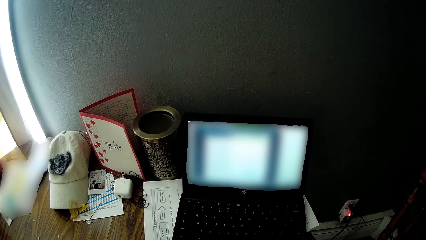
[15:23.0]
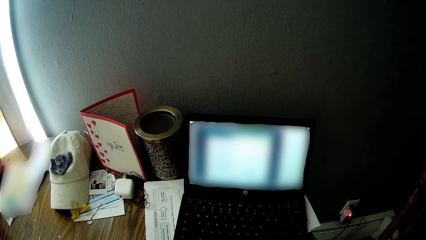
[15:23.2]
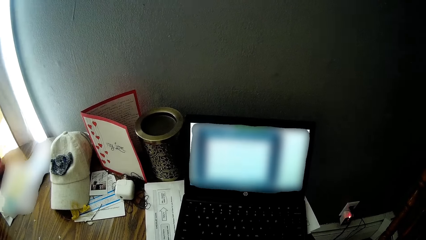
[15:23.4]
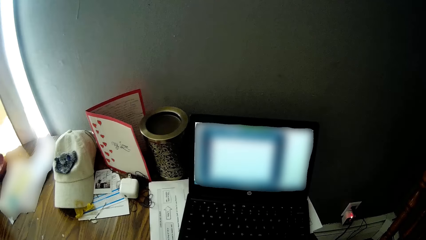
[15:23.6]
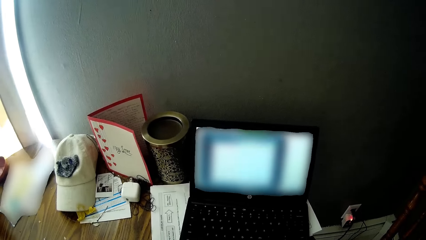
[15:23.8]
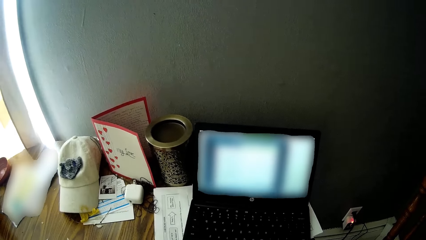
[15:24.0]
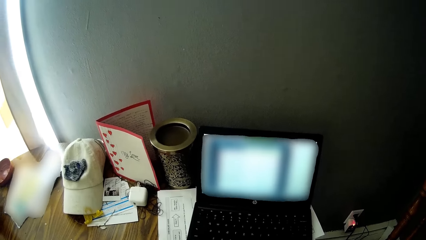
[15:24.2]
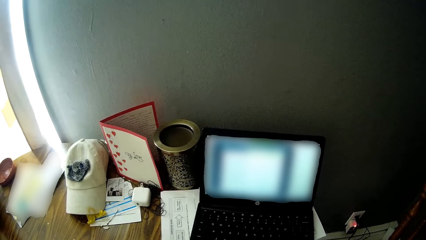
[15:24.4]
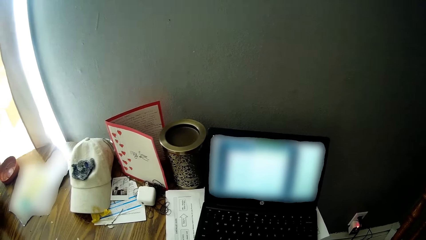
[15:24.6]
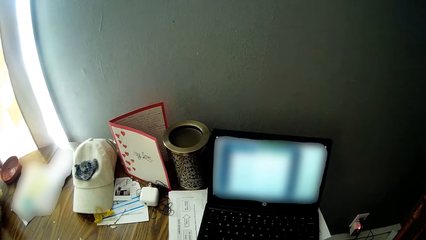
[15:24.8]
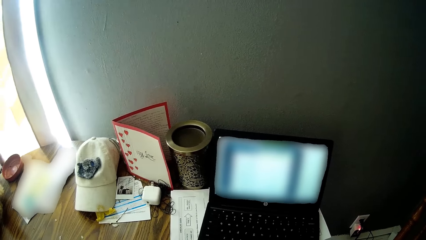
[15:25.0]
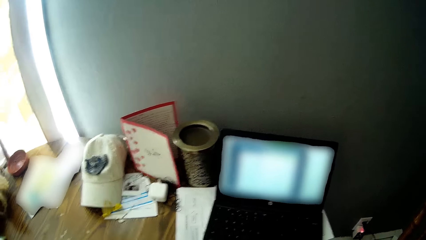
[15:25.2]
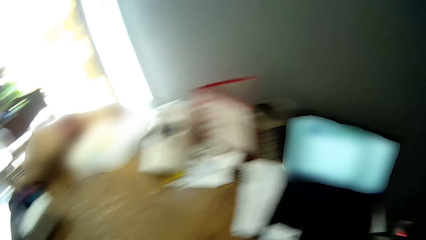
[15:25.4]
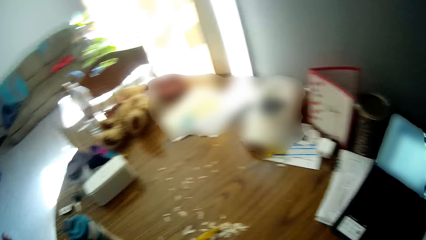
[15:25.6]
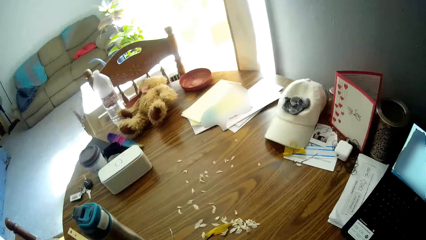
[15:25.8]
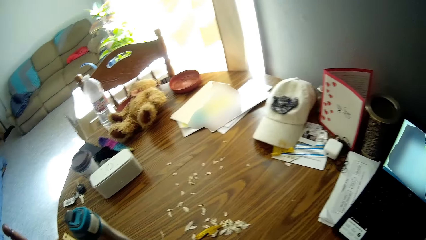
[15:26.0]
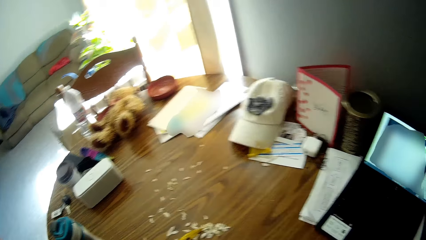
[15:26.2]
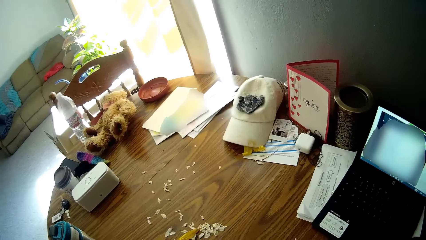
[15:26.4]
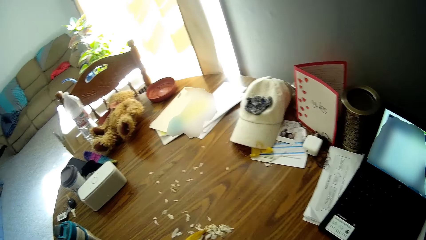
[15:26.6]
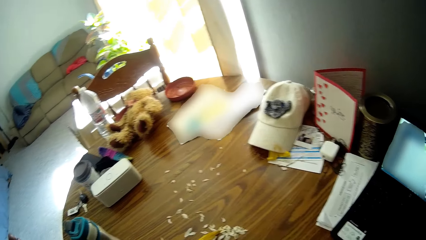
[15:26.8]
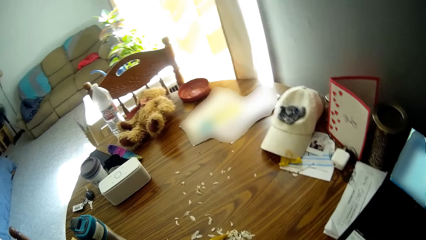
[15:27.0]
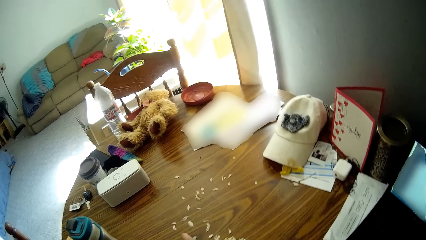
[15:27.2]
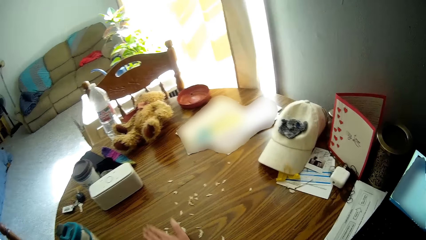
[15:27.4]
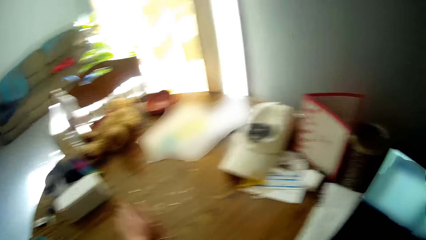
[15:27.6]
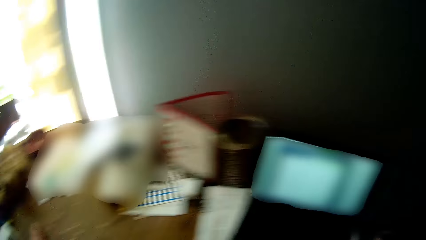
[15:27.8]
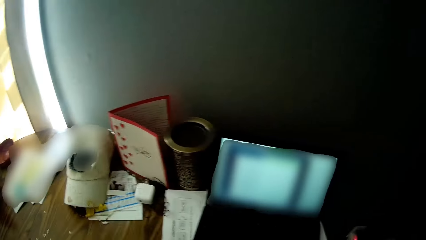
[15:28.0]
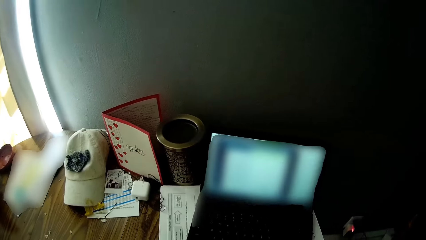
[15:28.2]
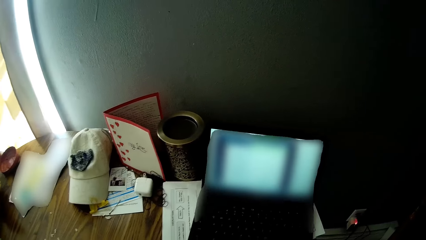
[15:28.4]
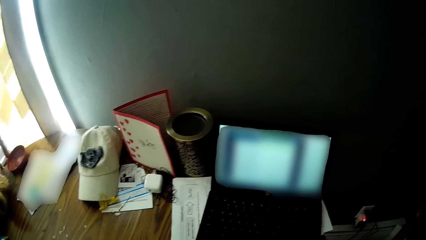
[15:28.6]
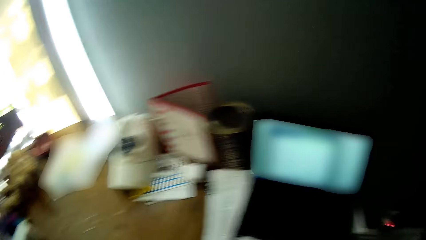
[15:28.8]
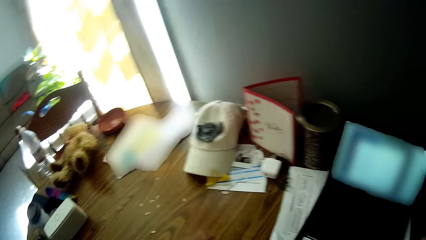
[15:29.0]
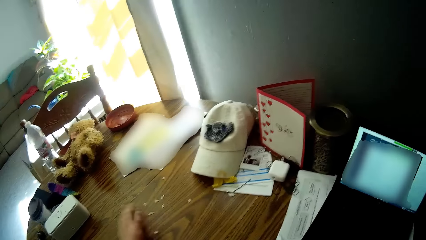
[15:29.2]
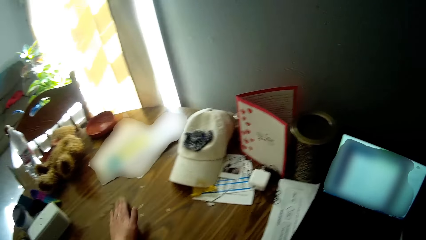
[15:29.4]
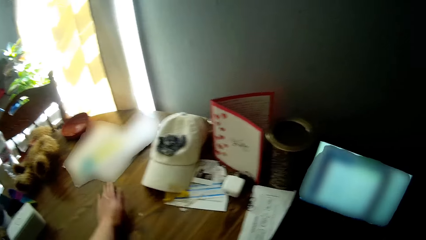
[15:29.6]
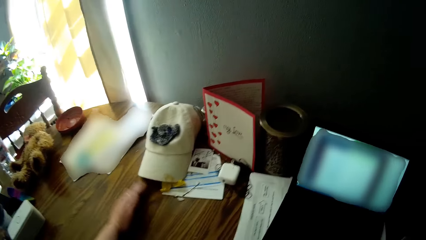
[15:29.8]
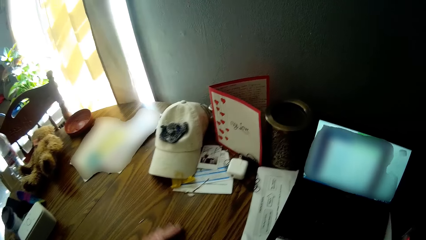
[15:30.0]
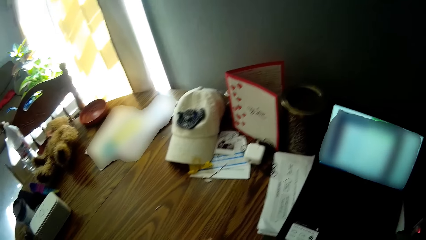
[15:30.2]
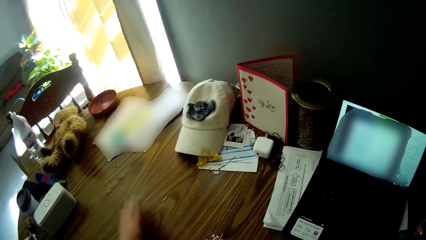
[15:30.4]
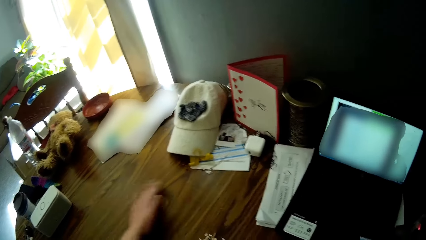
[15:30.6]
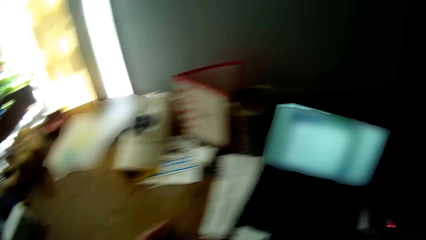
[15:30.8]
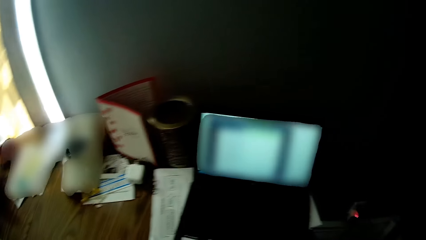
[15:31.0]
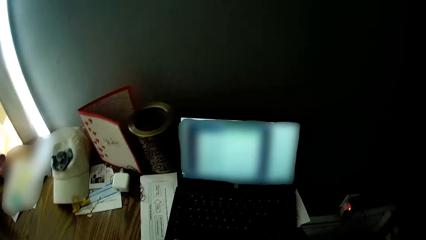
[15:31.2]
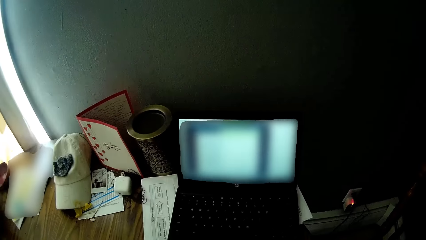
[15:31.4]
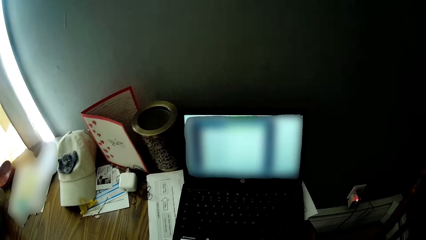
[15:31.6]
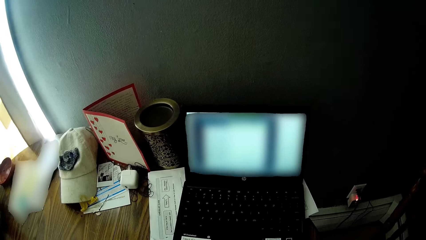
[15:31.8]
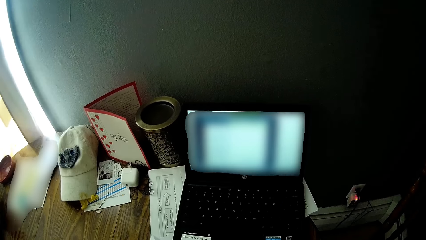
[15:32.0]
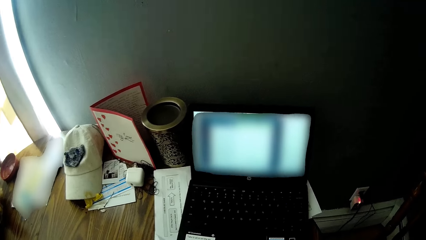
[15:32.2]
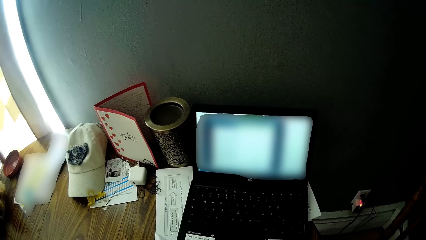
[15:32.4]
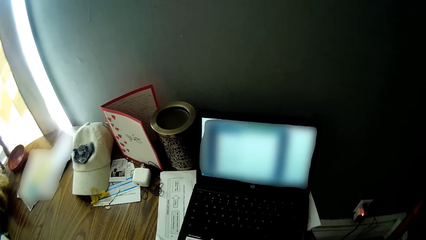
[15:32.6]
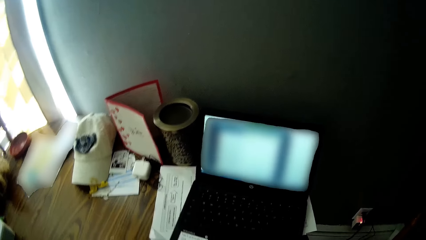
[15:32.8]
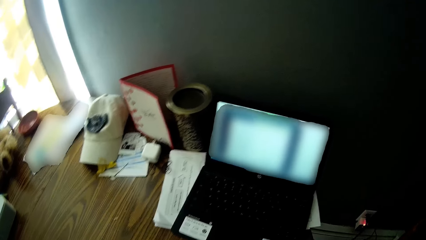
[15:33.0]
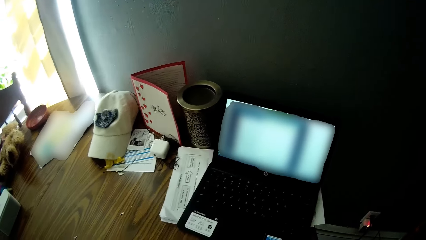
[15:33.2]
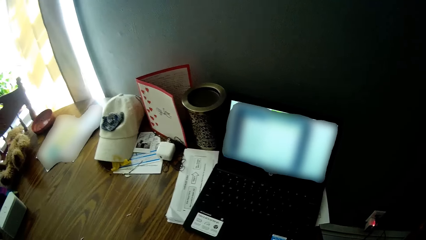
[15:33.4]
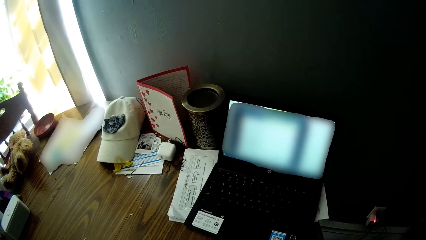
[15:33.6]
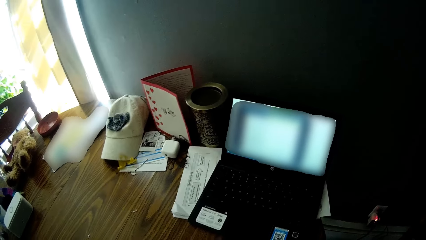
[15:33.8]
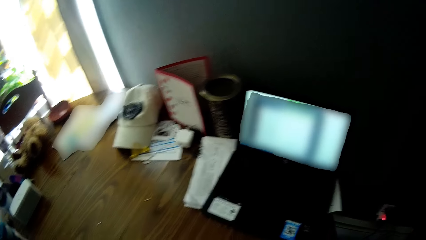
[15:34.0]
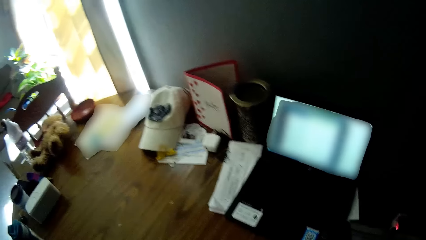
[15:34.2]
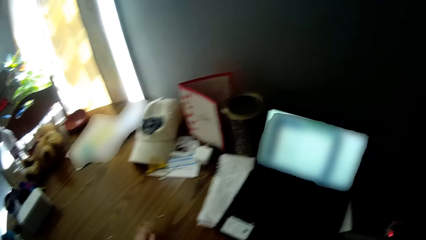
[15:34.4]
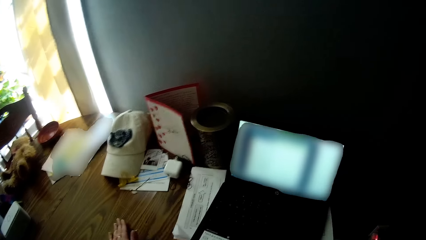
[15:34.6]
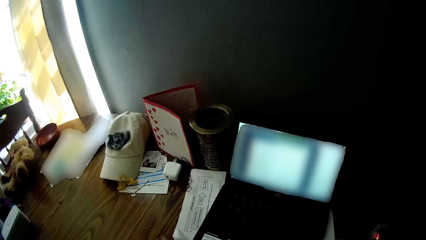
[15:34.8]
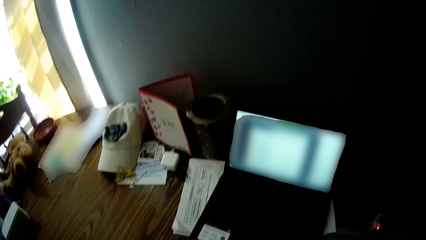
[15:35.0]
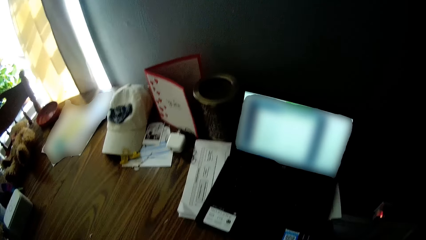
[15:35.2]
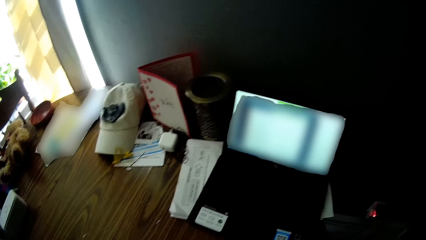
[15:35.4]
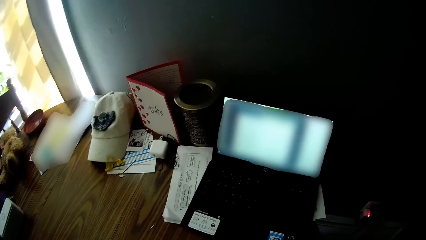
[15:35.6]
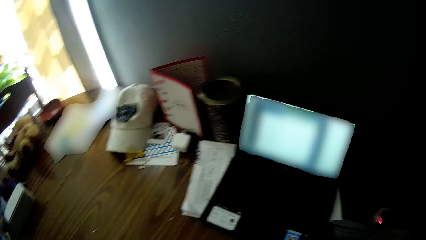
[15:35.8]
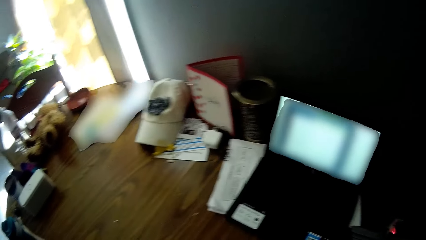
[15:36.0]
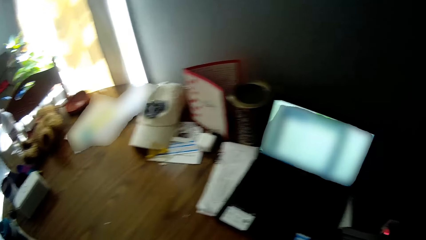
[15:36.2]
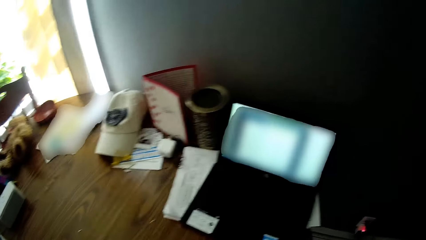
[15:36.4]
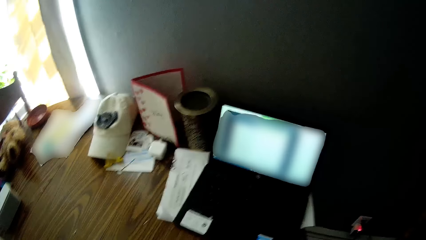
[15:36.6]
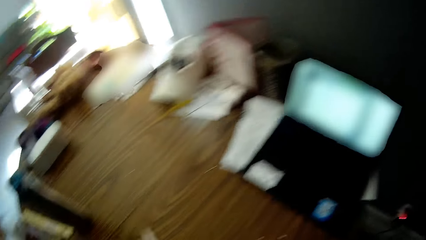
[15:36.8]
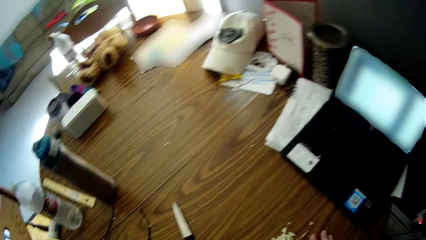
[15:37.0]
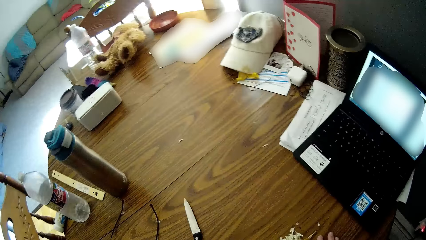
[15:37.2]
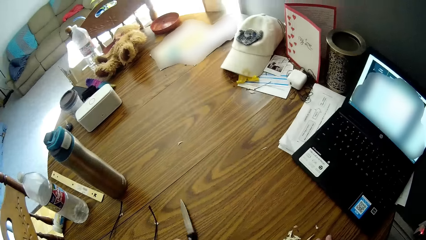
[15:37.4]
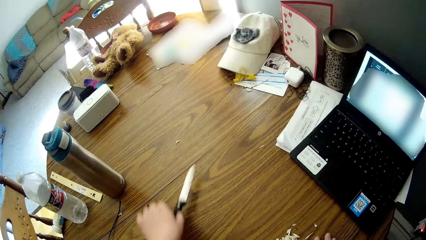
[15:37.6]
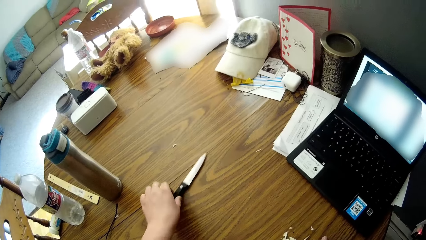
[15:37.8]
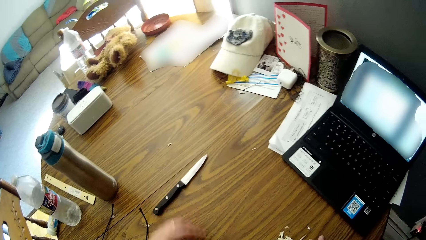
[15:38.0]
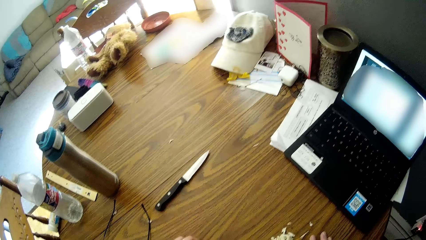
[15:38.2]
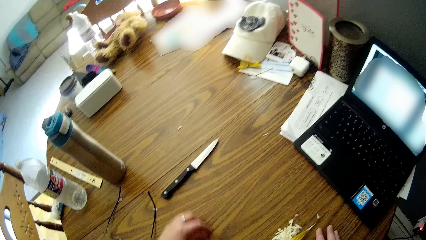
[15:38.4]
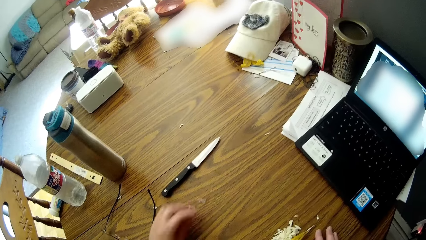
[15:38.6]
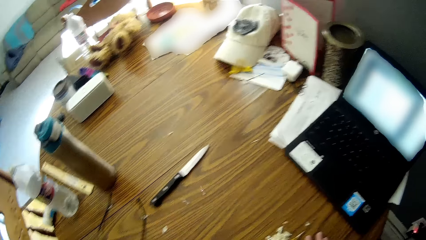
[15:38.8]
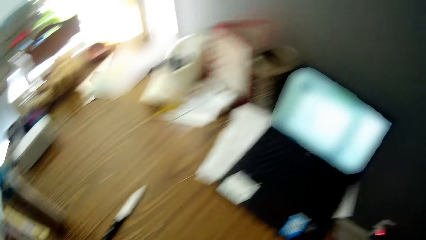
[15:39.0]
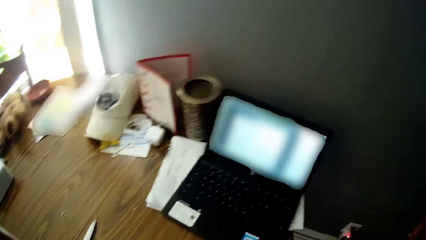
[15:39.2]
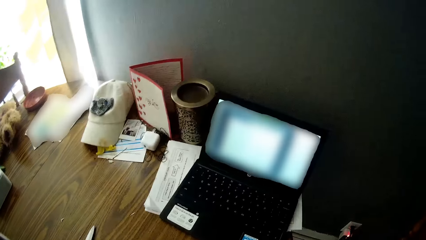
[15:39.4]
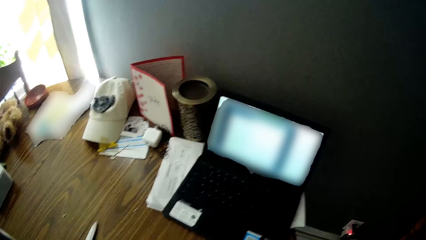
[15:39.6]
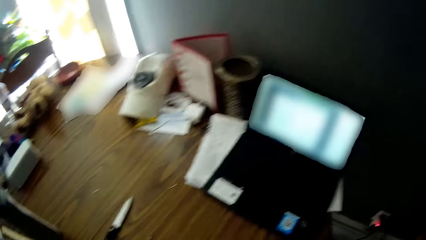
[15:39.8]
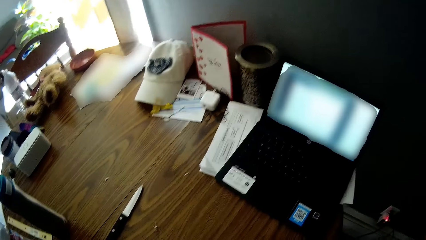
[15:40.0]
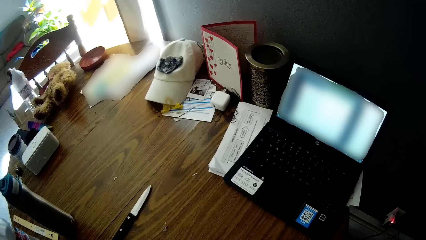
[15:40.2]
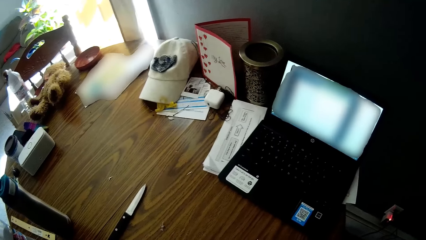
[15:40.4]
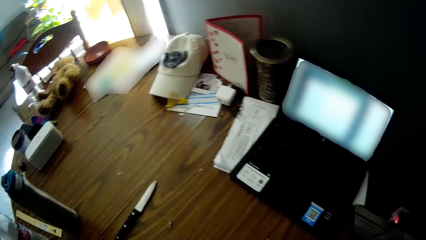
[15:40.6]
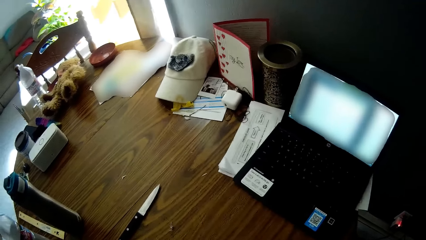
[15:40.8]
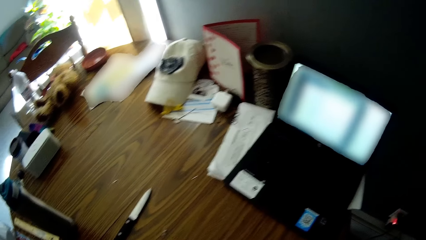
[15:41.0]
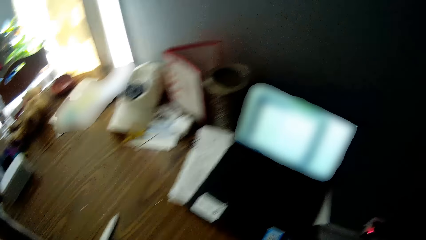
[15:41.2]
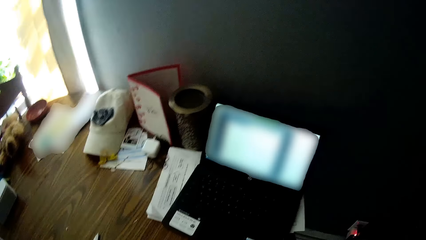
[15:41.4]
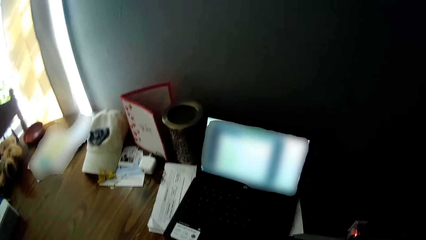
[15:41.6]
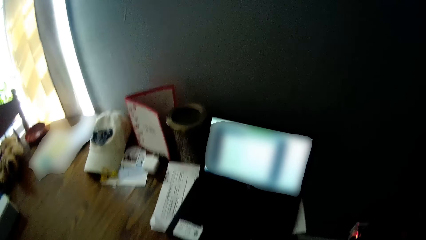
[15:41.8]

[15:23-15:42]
The camera wearer wipes dirt off the table with her left hand. She moves a knife on the table with her left hand. She moves the pins on the table.
